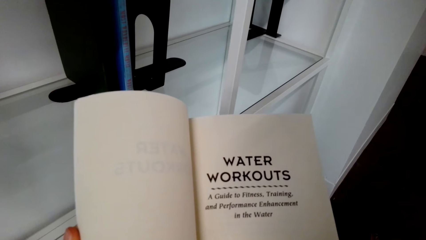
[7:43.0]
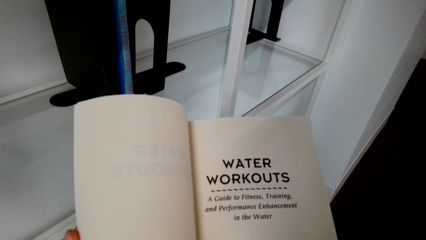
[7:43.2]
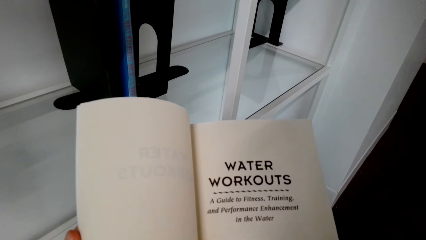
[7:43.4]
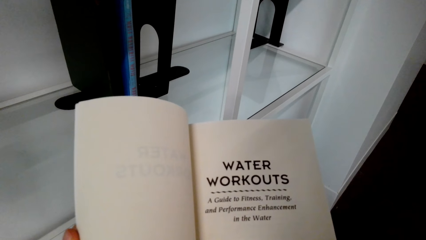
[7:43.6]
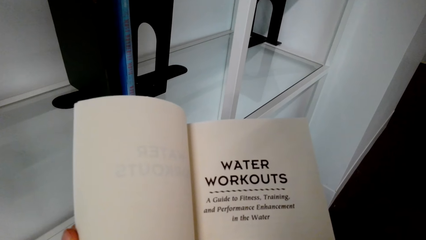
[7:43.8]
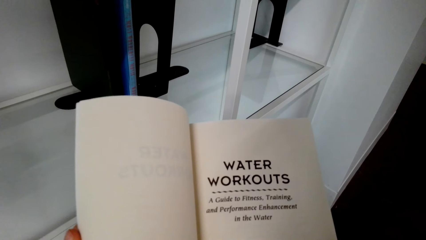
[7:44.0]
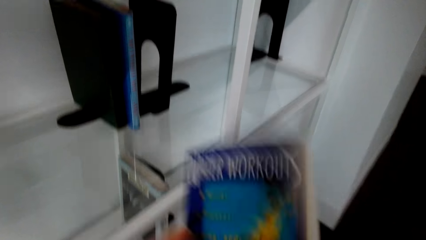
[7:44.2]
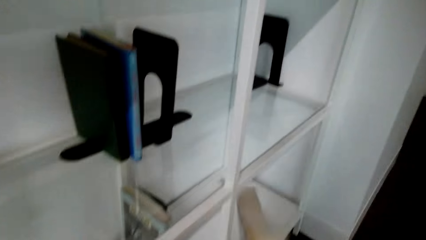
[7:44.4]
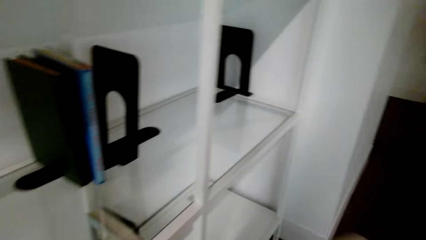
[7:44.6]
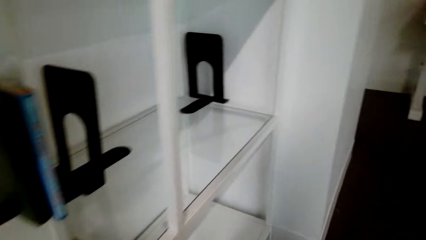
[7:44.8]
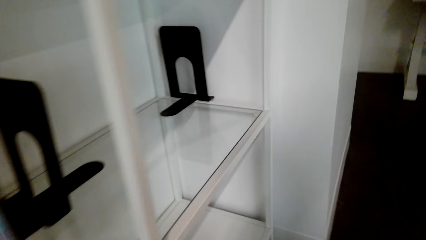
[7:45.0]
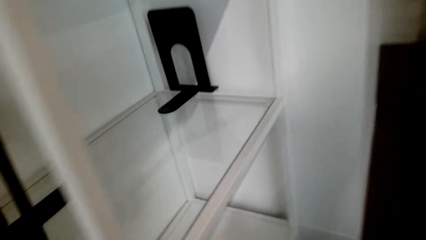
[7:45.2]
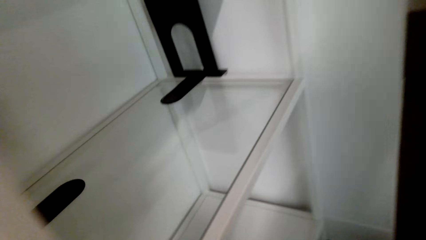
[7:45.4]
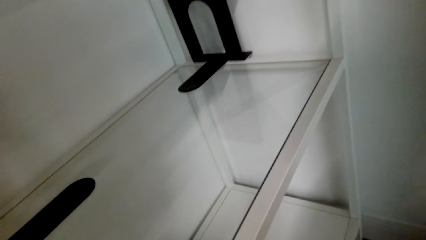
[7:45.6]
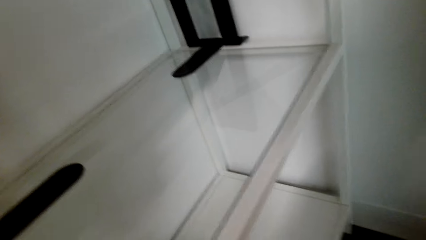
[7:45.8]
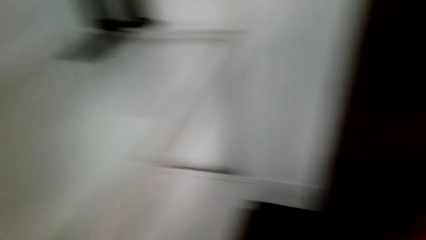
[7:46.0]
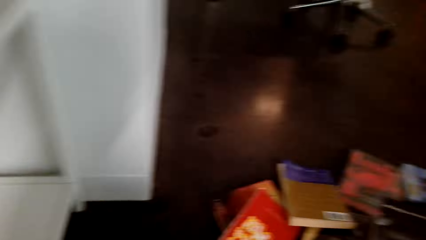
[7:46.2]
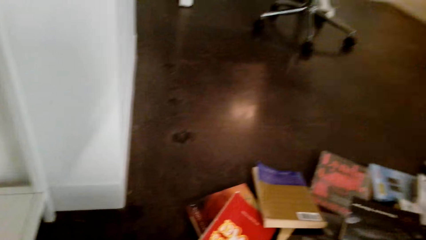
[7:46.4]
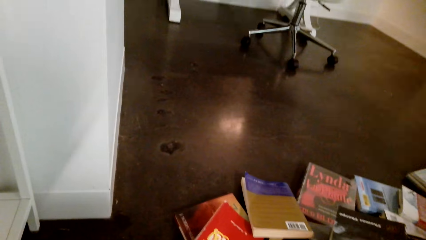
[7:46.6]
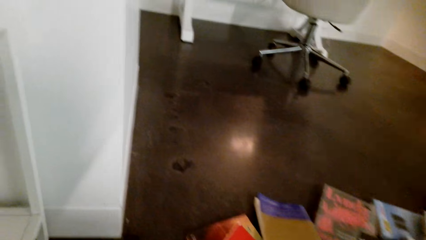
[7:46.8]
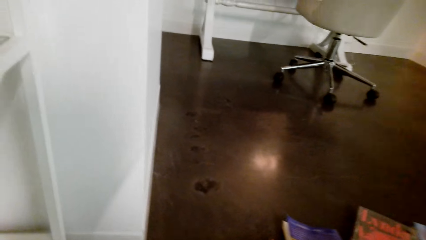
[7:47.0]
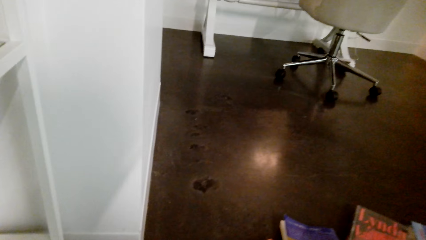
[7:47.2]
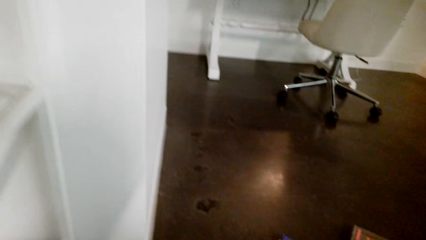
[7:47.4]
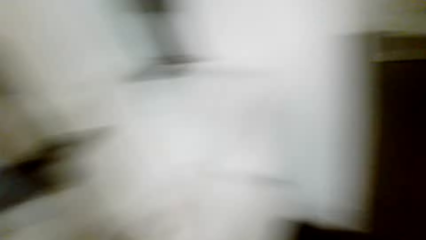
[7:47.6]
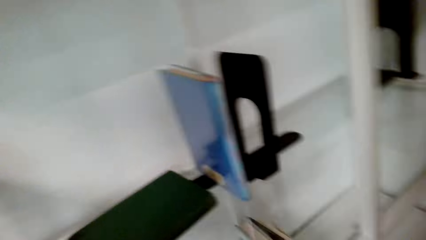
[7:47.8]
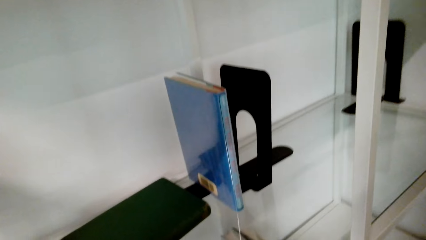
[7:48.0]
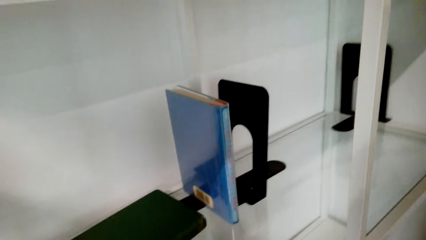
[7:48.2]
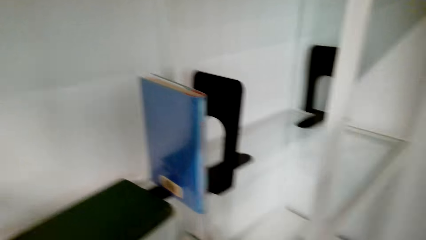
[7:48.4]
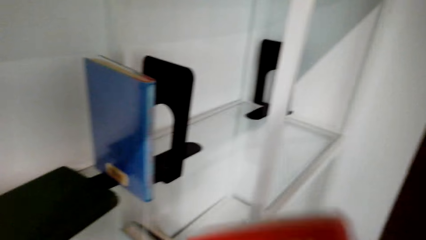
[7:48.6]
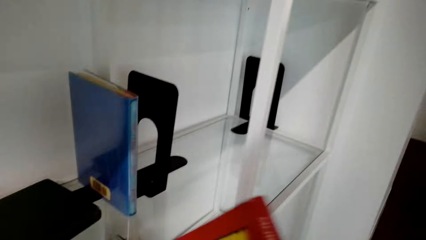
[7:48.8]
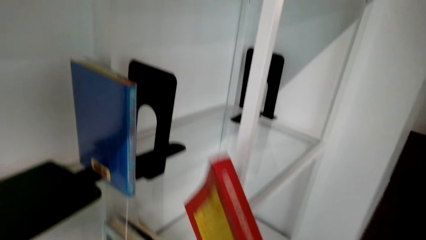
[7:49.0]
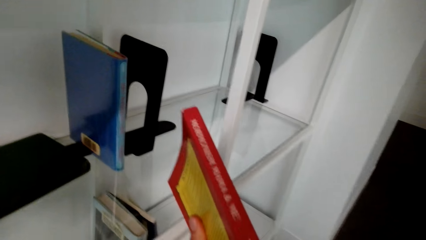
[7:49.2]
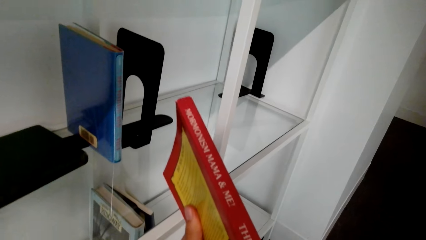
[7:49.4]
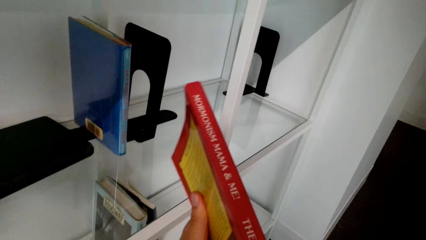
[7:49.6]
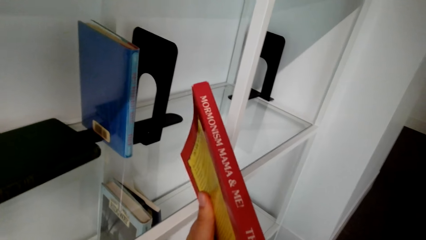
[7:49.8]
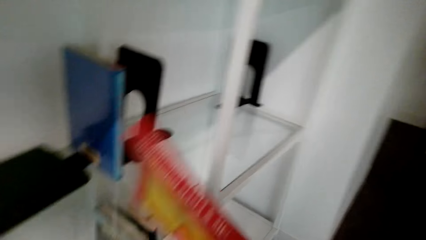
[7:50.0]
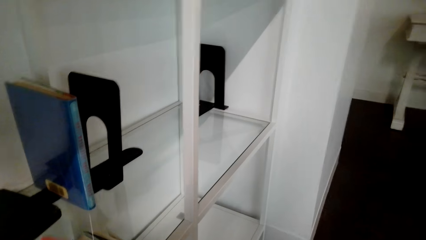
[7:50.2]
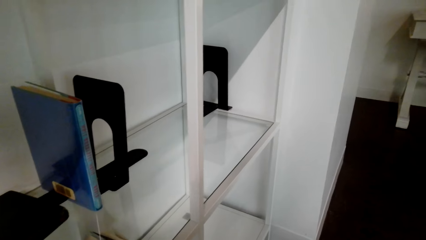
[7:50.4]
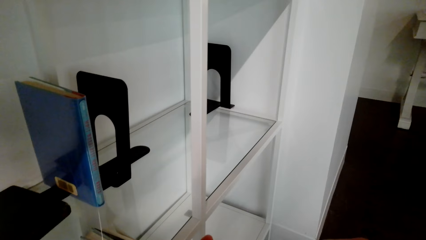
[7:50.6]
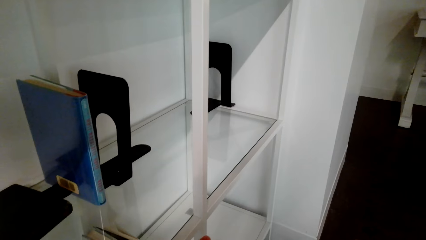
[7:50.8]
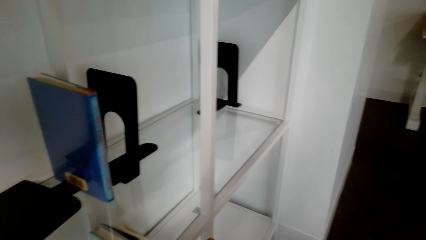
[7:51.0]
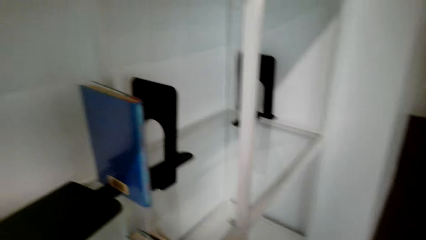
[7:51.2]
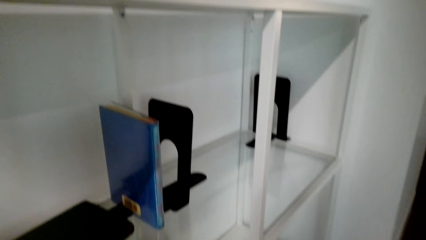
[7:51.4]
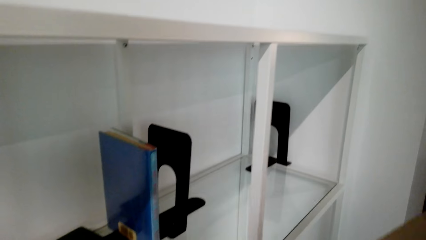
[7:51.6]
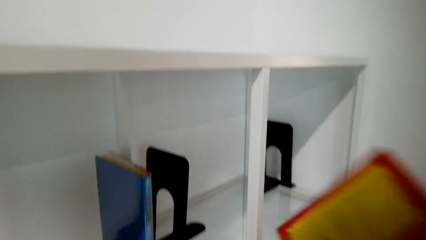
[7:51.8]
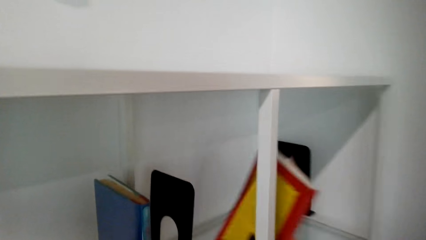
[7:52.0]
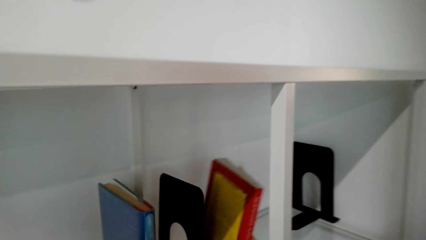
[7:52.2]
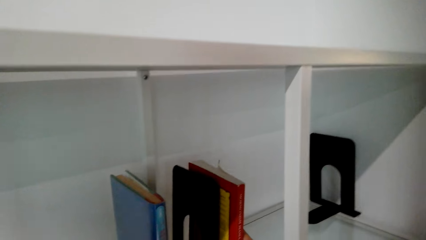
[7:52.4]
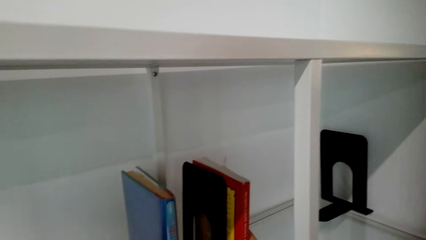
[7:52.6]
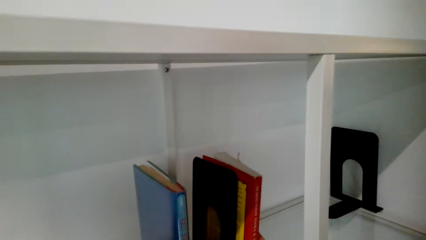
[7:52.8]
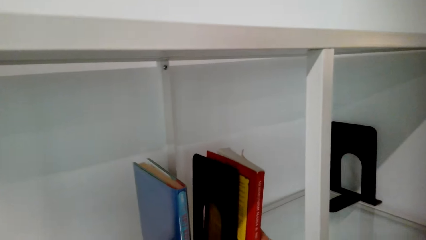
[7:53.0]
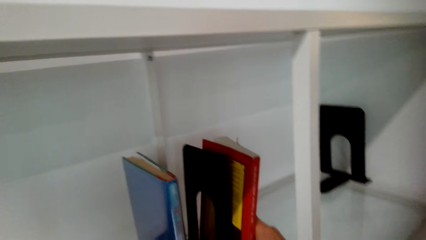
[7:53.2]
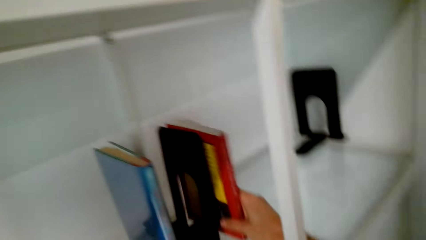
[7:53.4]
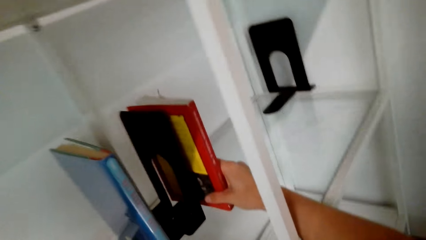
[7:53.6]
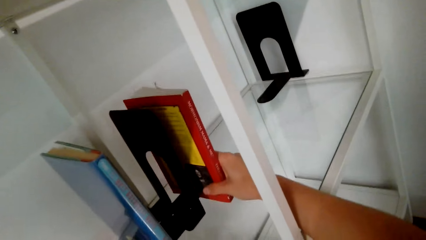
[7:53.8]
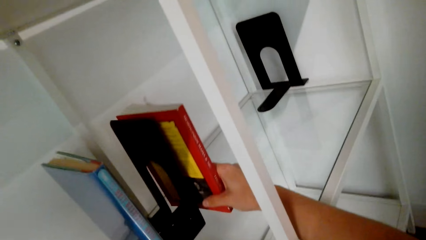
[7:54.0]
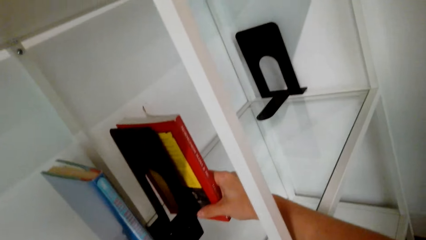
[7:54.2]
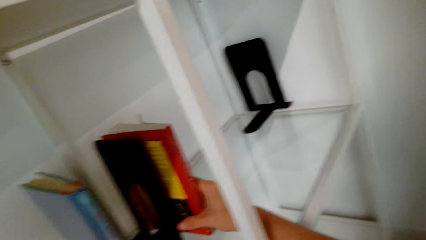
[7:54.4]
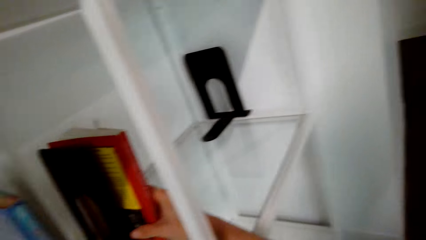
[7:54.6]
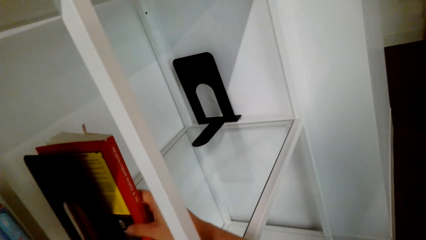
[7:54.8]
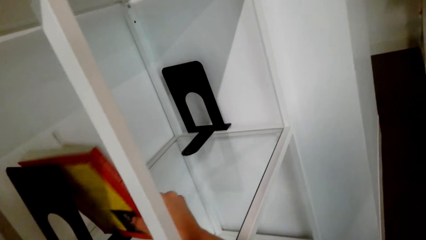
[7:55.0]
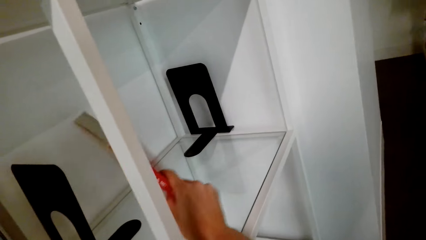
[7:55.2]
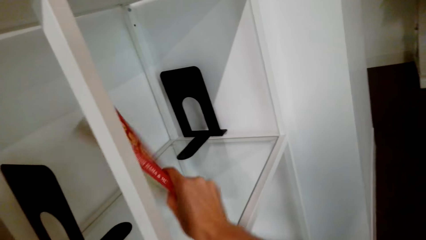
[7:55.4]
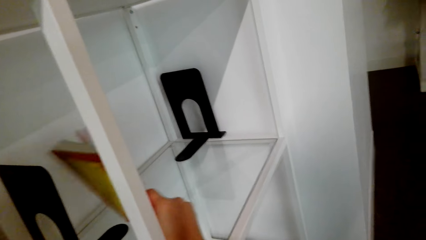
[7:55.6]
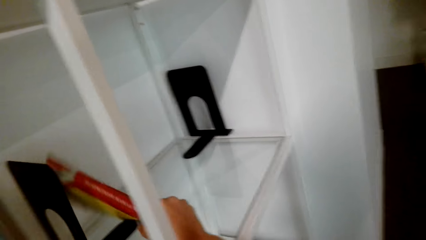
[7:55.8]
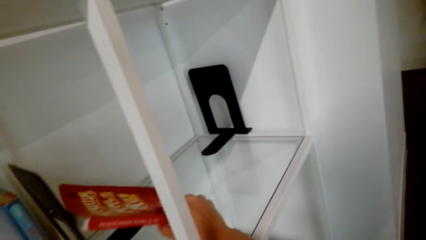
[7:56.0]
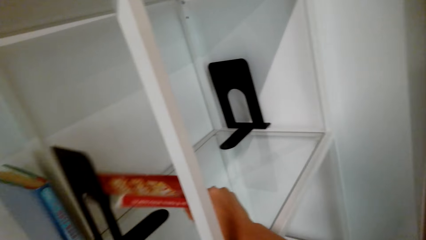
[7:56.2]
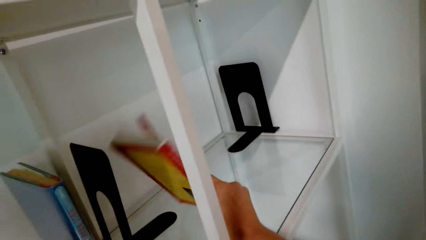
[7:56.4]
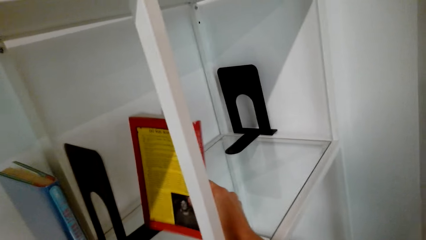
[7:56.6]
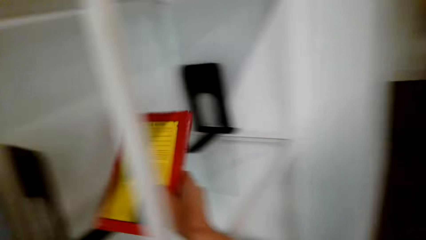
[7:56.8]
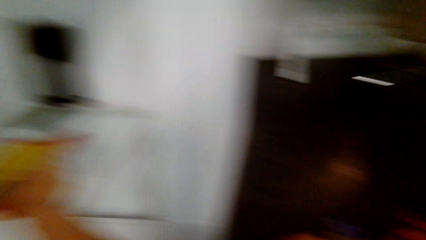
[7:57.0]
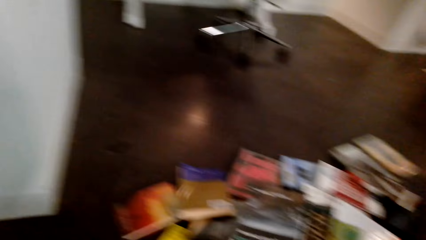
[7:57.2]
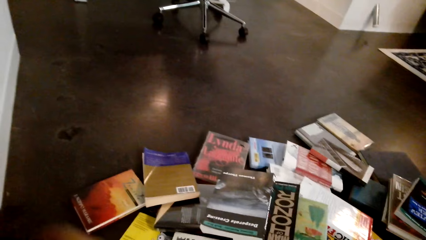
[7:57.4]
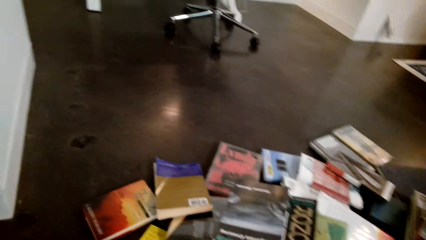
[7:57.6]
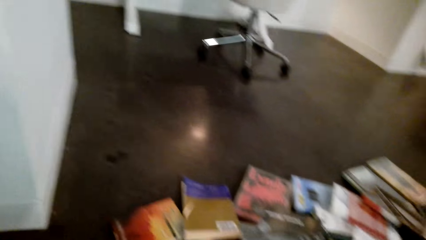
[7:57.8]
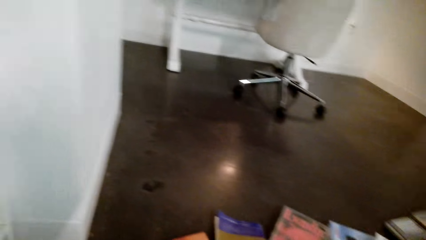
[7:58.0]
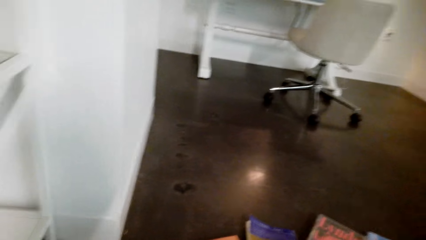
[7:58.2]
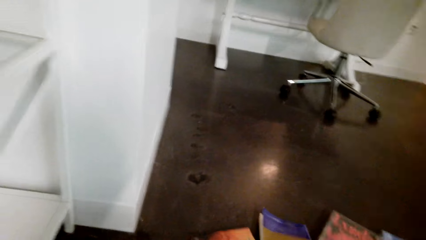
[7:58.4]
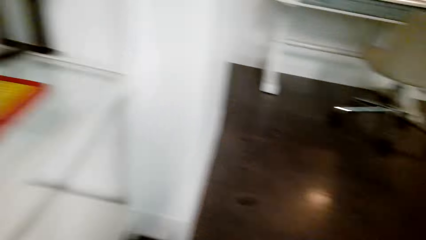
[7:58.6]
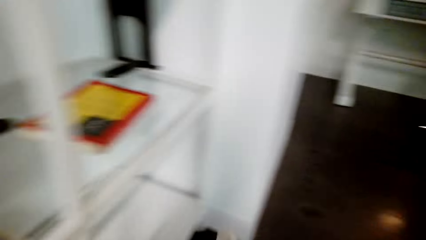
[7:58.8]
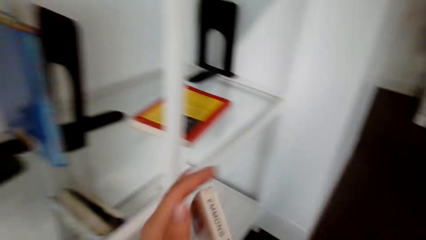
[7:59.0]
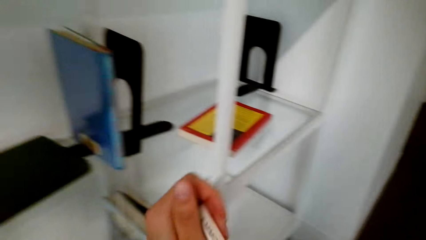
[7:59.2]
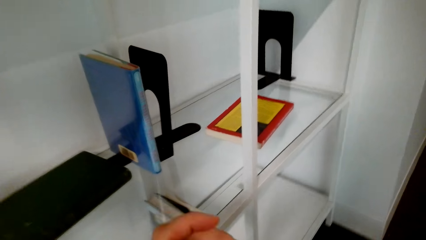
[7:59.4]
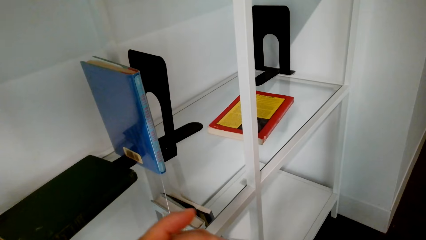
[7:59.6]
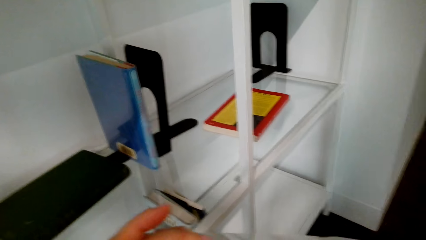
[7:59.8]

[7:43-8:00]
The camera wearer closes the book. They arrange the book in the shelf. They pick up a book. They look at the book. They put the book in the shelf.
